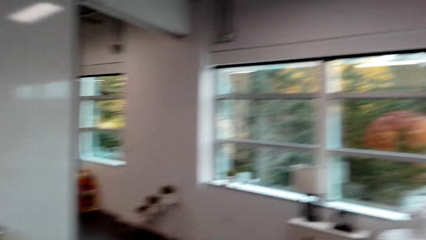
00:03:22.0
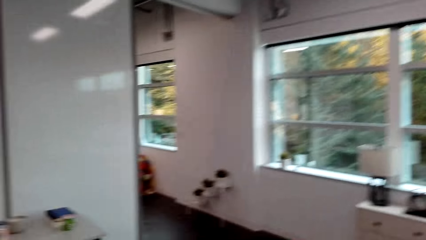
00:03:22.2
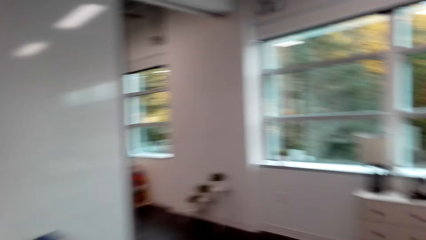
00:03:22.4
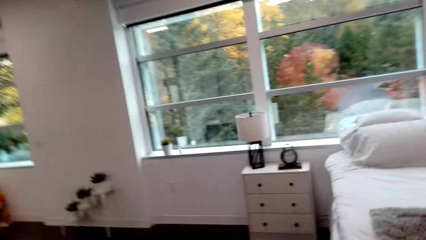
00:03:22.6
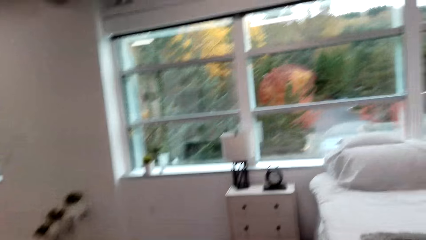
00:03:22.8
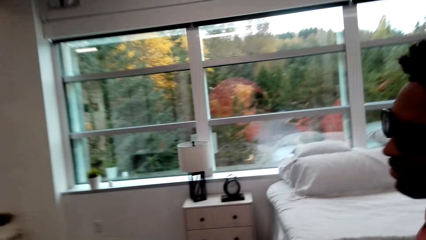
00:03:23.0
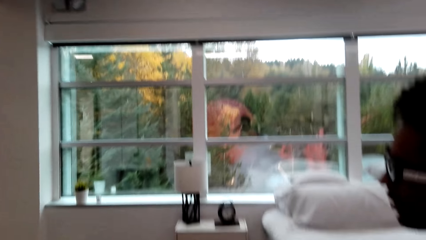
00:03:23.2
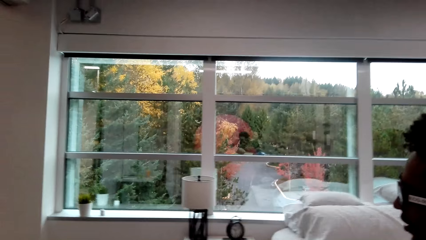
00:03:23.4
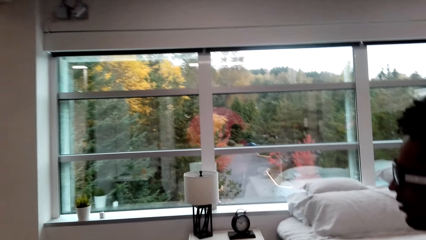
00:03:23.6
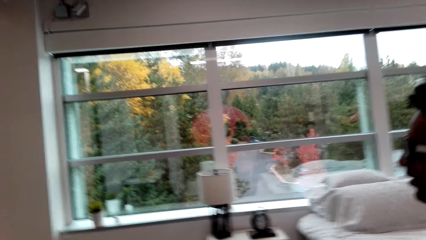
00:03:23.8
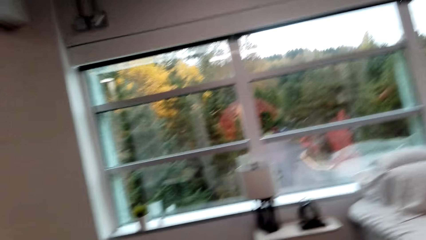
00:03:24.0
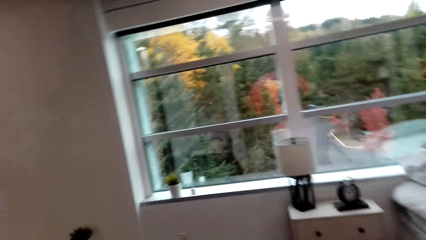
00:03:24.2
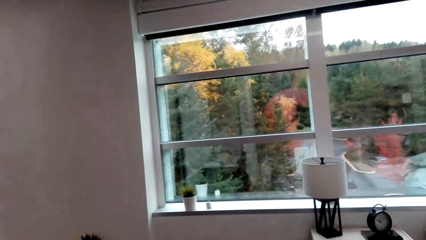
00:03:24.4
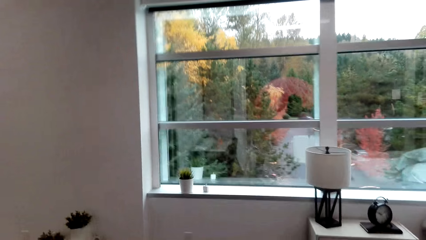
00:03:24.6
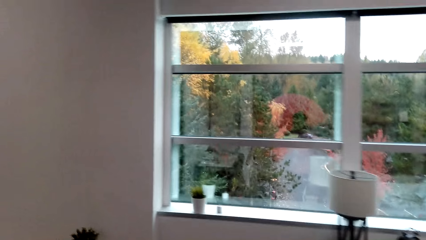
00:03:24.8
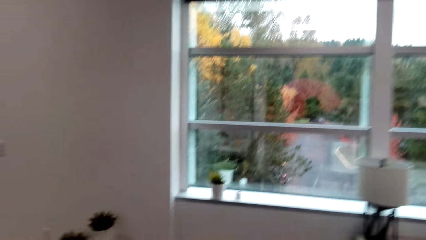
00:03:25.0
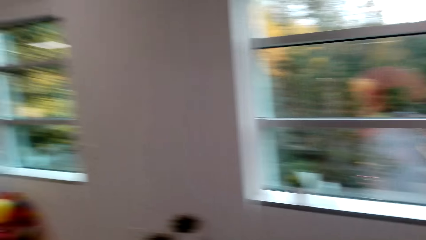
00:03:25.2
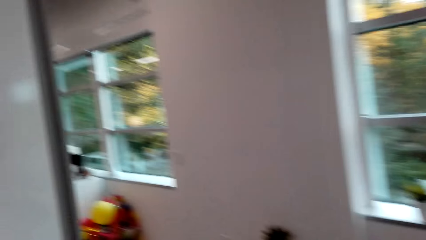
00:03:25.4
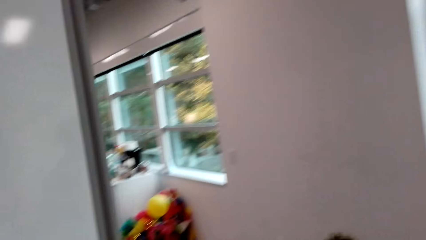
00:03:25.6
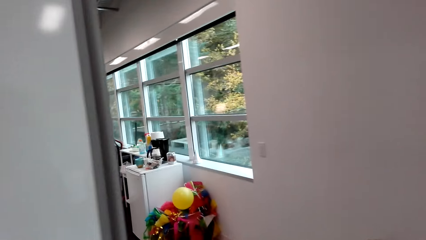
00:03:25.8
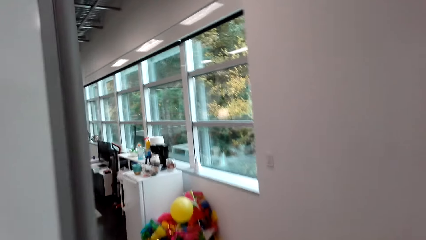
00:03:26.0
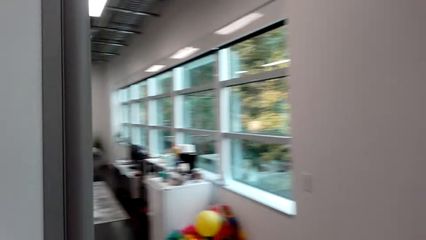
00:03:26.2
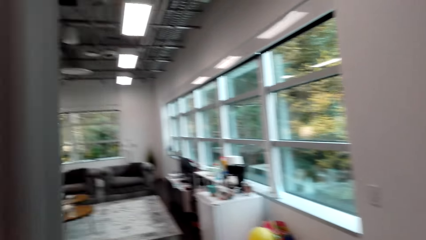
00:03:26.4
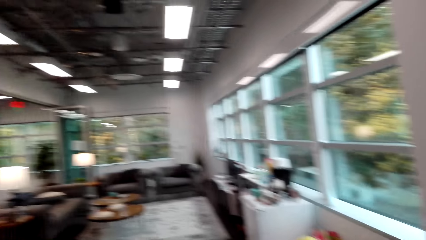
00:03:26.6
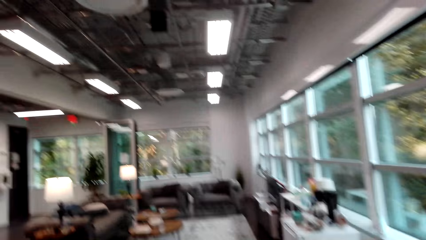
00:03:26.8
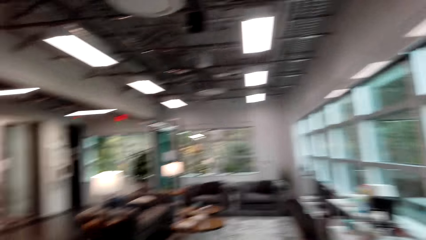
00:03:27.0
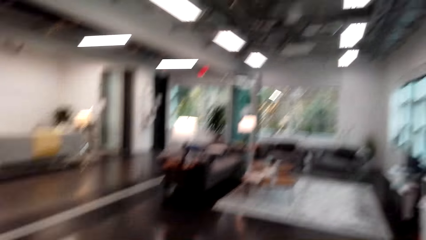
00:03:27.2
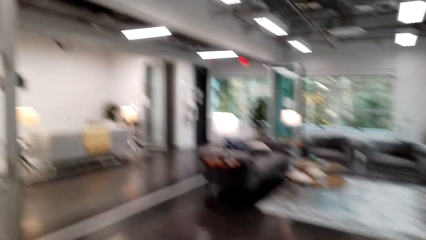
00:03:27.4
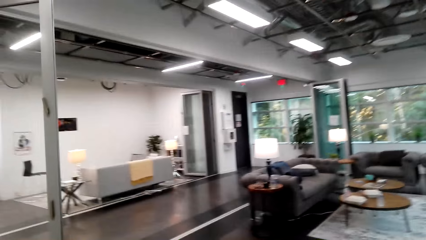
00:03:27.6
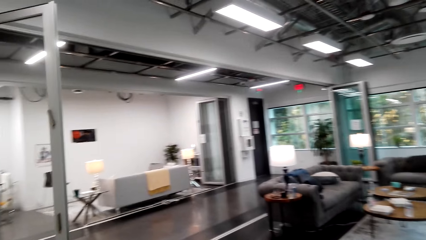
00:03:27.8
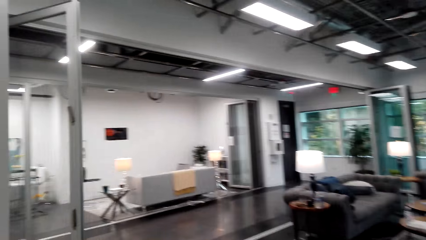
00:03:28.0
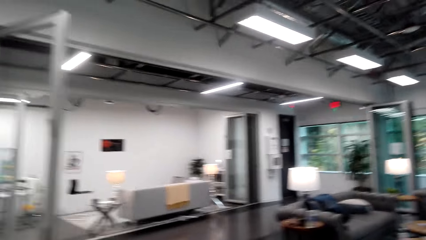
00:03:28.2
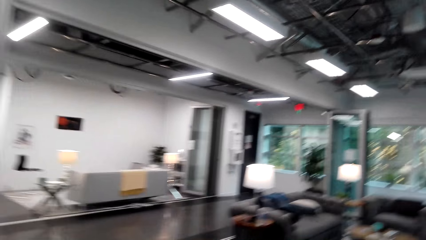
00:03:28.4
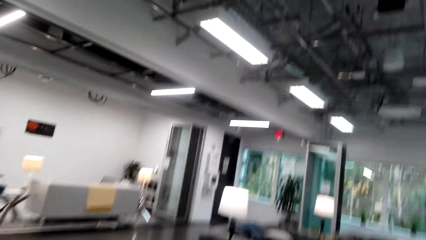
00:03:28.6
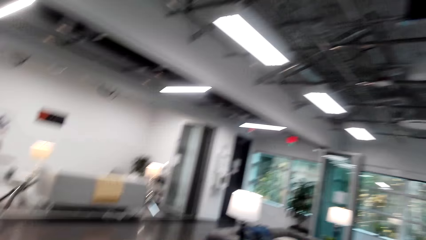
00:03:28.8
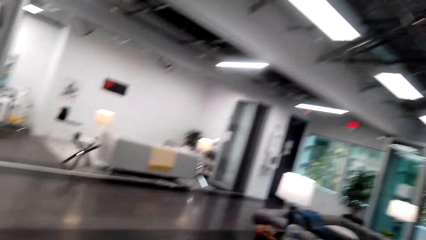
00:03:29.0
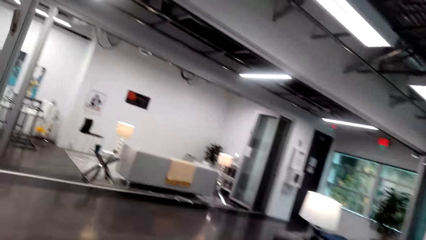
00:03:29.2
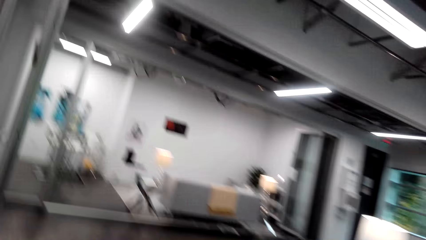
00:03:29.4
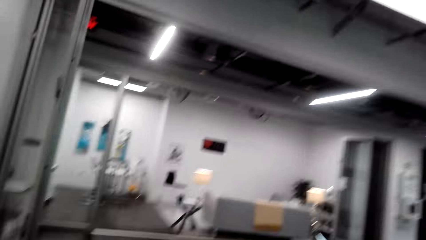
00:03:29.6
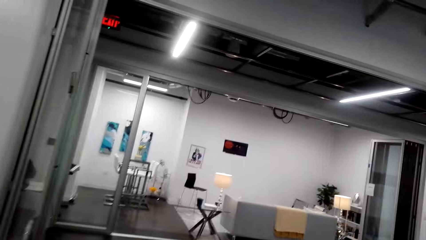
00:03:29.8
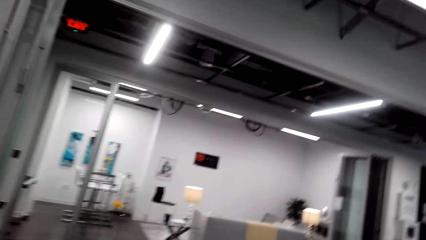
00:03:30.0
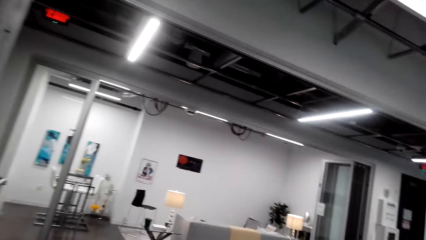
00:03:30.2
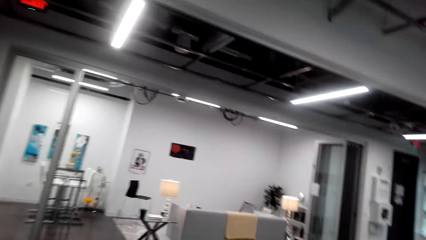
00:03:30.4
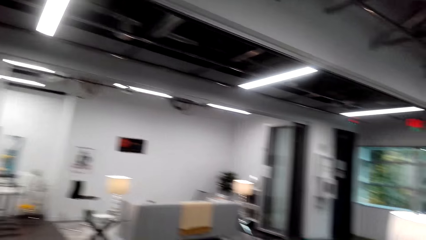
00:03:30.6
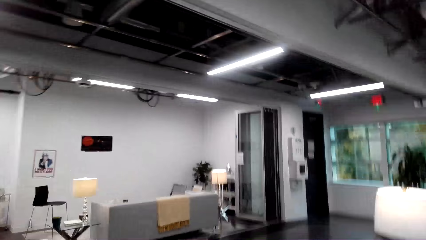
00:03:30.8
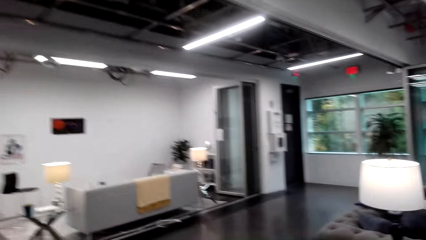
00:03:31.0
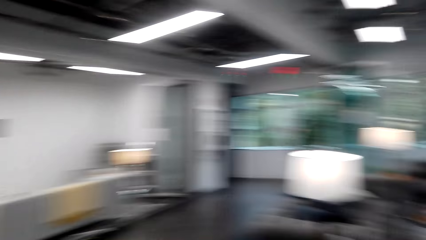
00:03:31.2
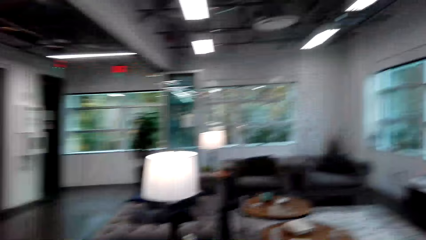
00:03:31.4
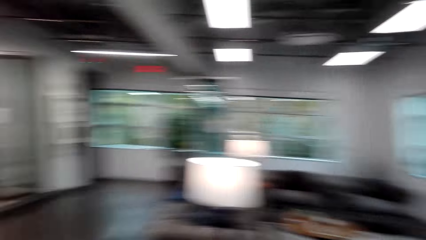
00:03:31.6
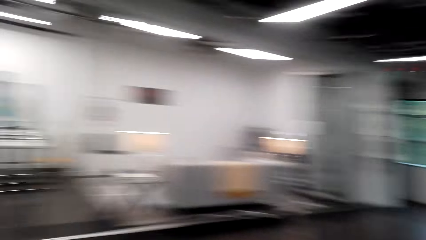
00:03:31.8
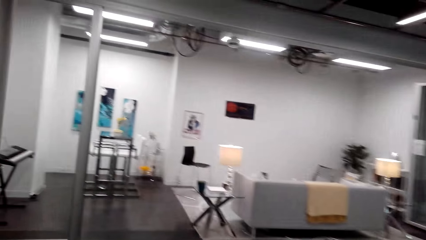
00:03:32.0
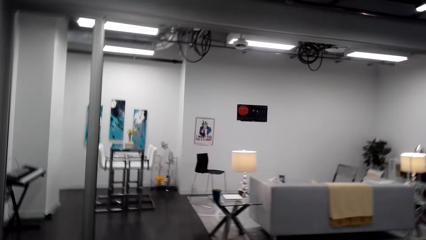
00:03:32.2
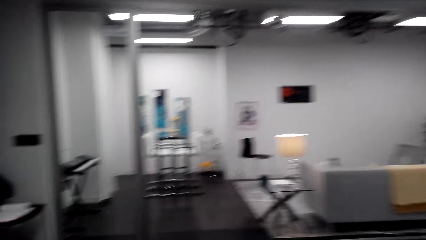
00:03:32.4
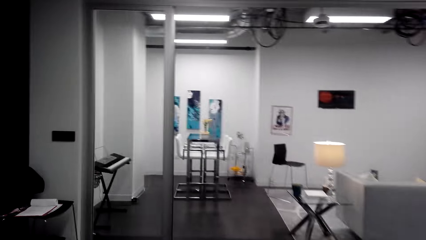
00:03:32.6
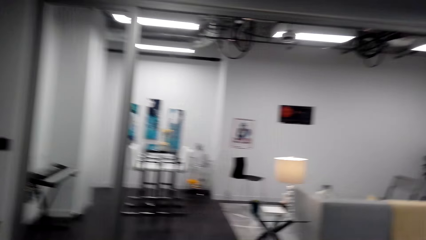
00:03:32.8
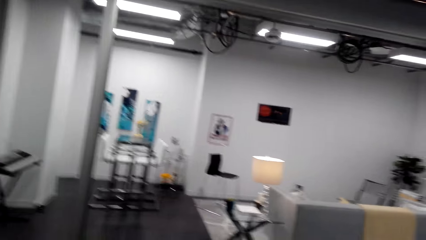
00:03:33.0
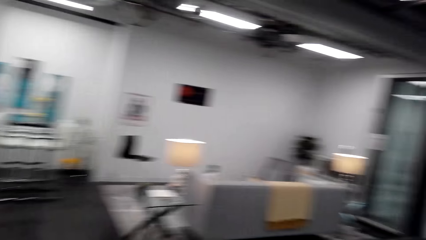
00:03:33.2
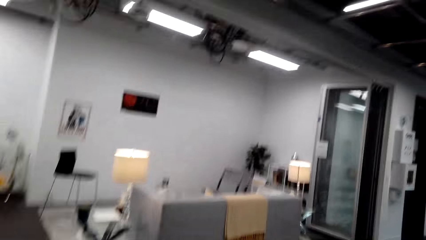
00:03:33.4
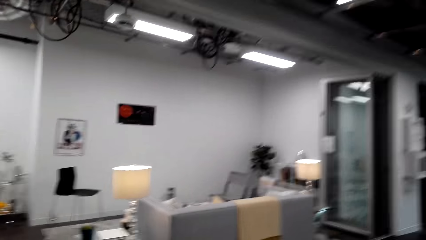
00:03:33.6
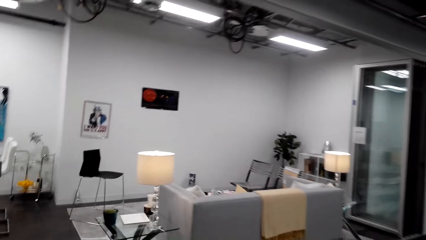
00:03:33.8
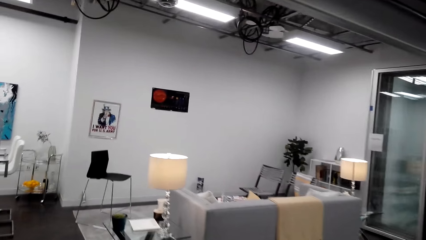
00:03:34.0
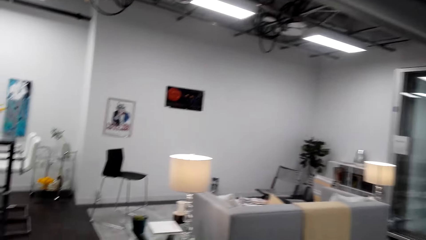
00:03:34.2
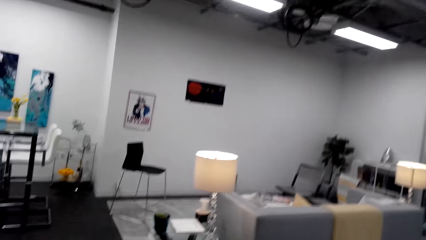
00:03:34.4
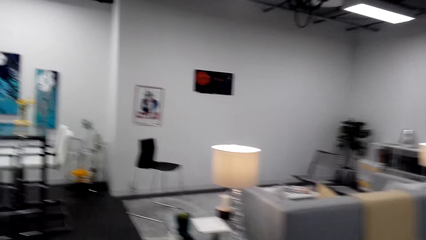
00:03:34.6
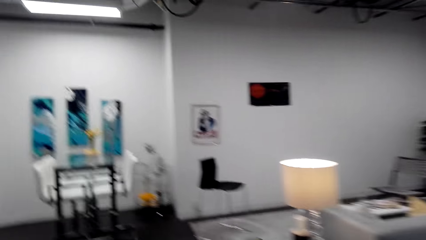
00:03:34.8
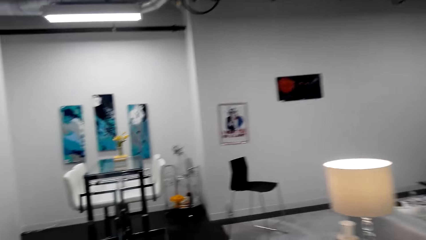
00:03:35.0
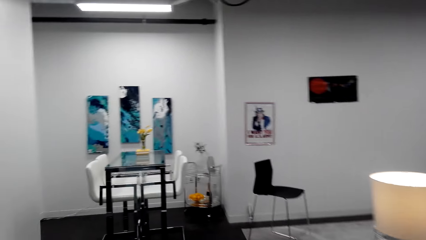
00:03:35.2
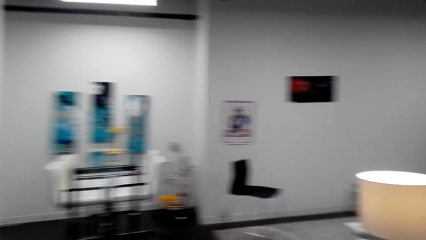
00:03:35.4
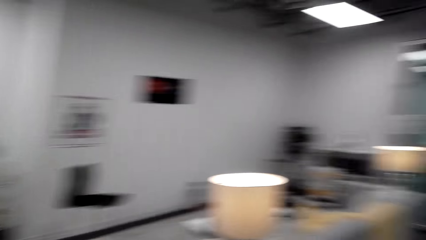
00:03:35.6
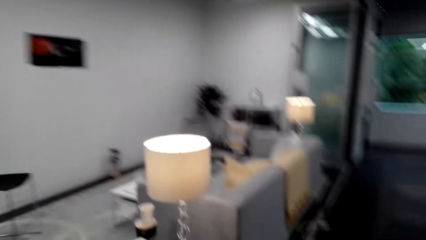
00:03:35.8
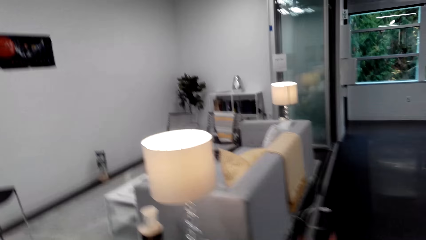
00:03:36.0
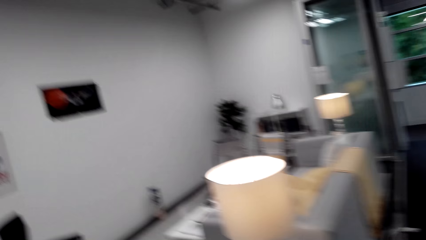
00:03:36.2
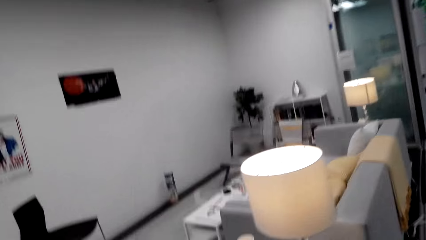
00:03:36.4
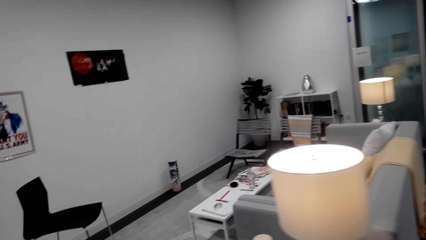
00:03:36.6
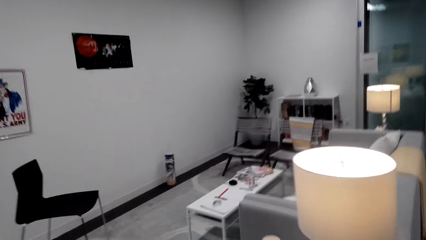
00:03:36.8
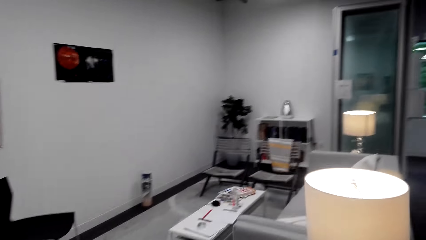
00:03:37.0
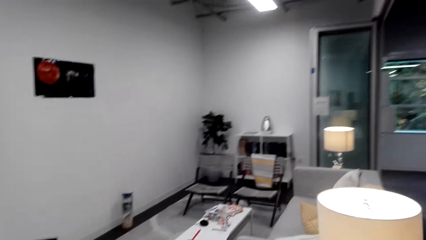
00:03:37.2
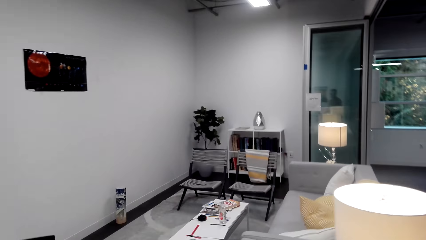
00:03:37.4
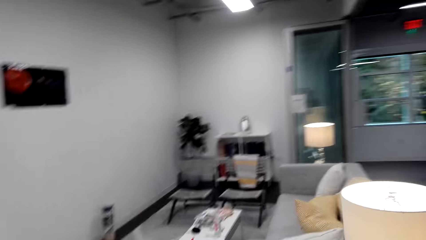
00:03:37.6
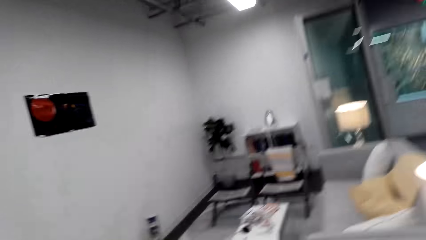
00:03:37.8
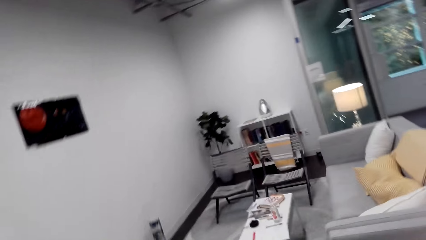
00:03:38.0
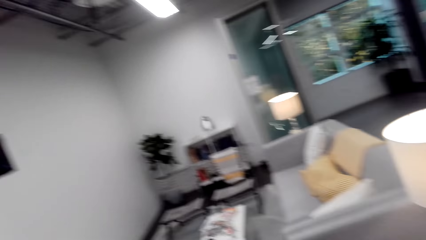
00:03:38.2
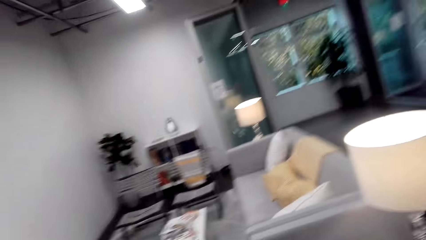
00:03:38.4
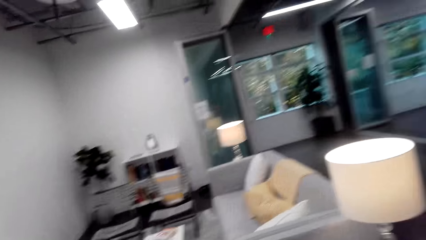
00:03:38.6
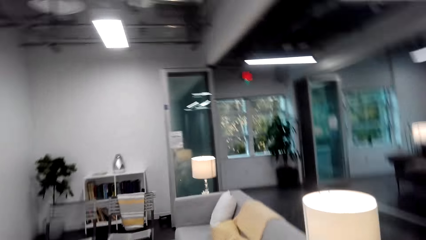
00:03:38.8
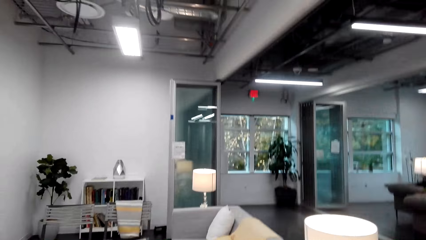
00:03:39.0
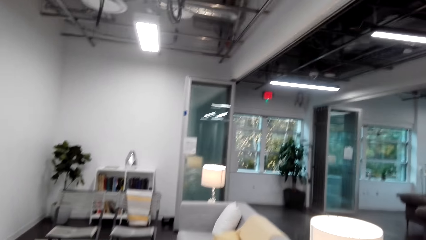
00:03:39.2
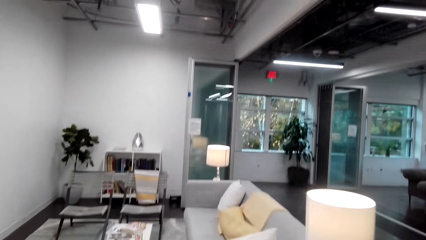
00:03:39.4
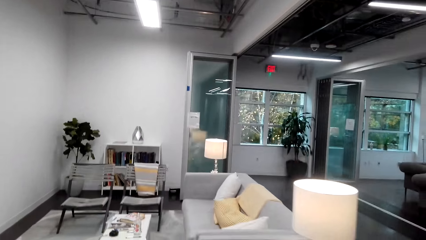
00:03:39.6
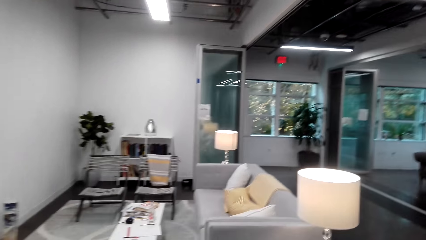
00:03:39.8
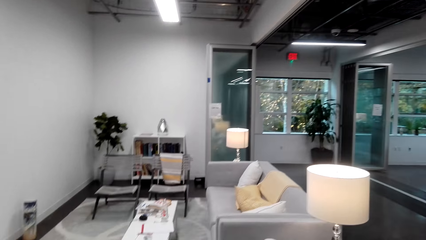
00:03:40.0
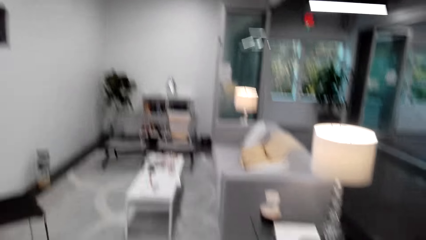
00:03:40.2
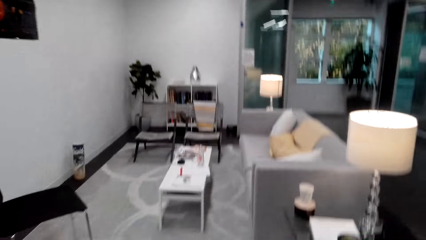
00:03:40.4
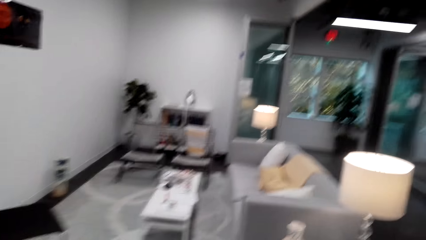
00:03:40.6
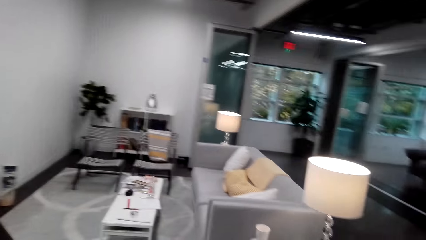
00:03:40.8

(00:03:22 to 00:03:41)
The camera wearer walks around the house and dialogues to a person. They return to the living room. They walk towards the working place. They look around the house office and dialogue to the person.
